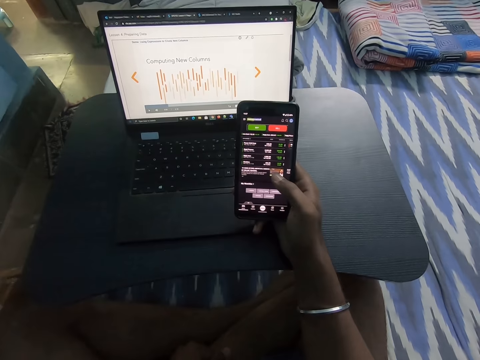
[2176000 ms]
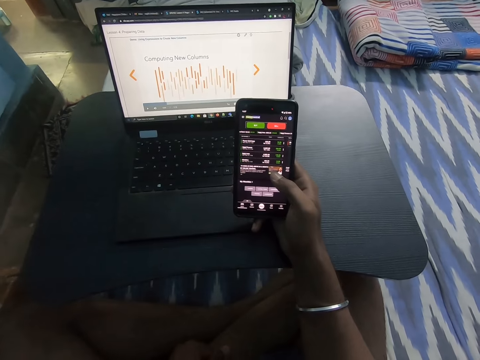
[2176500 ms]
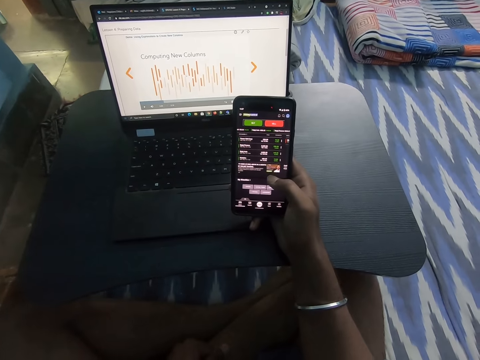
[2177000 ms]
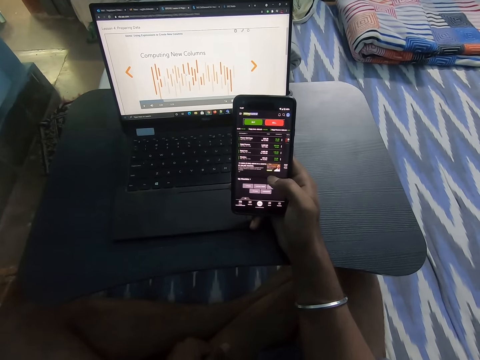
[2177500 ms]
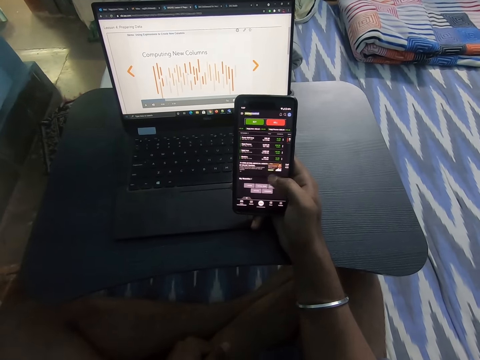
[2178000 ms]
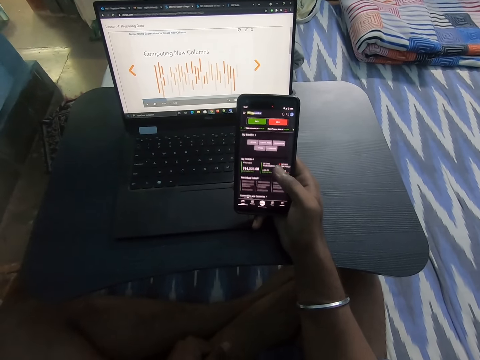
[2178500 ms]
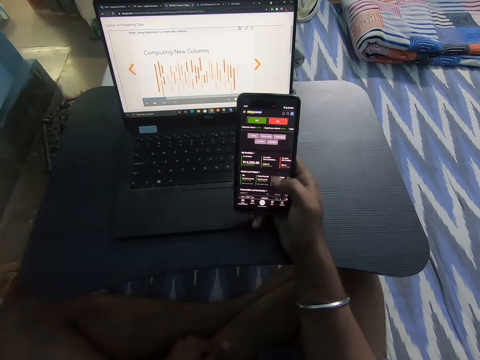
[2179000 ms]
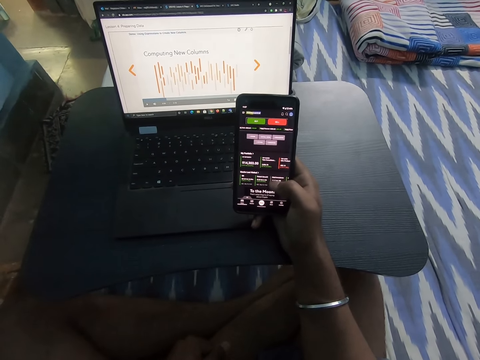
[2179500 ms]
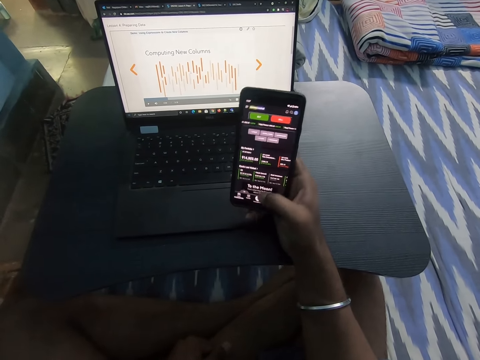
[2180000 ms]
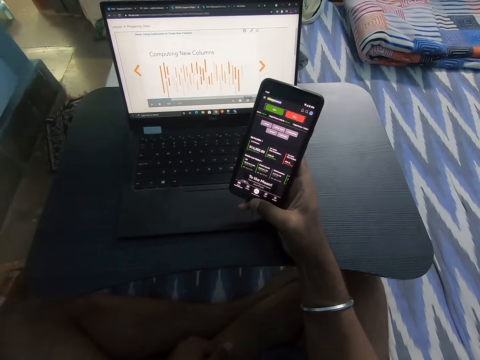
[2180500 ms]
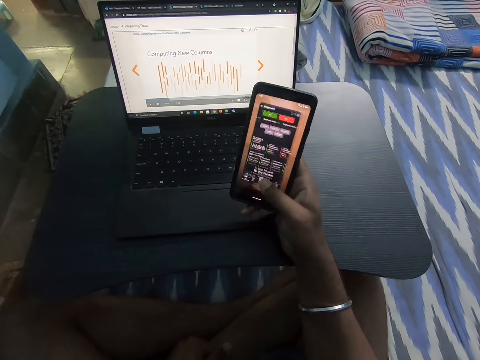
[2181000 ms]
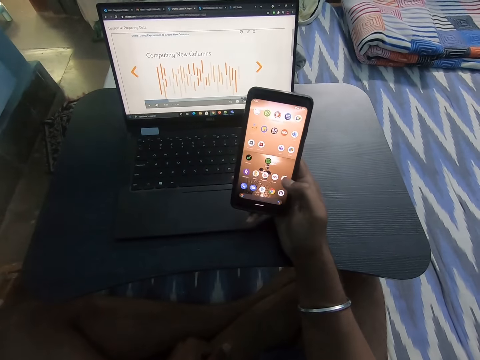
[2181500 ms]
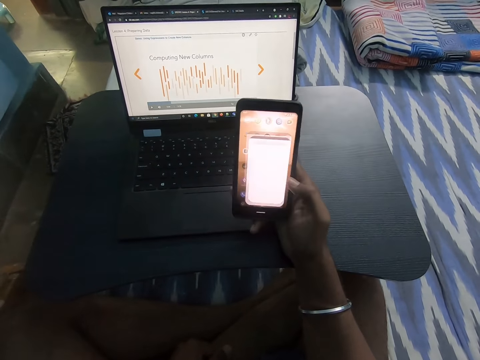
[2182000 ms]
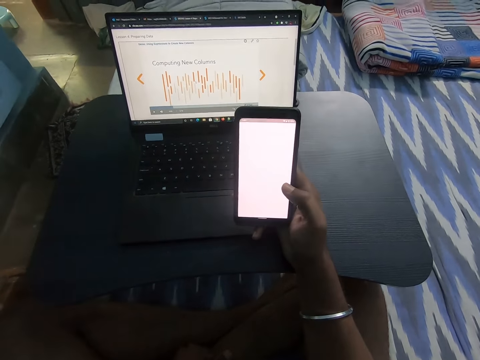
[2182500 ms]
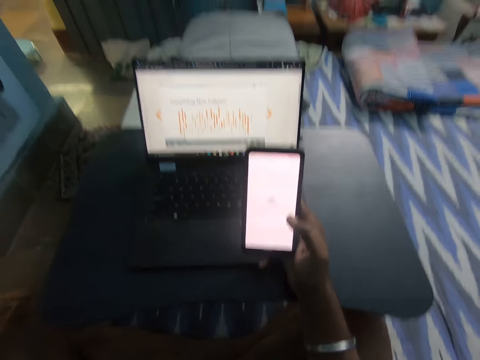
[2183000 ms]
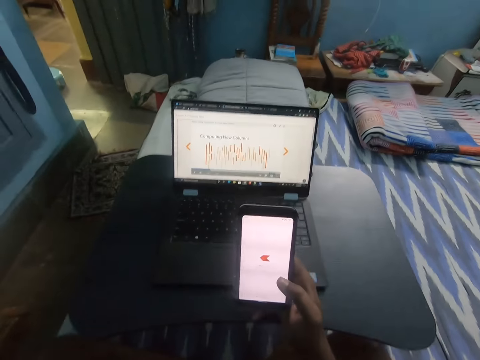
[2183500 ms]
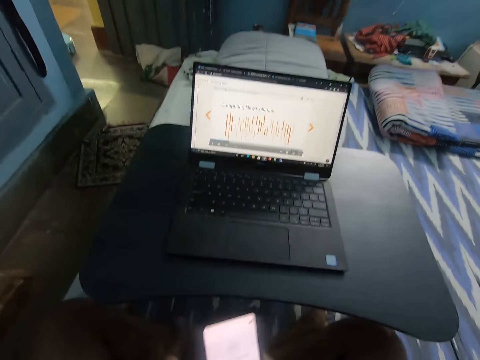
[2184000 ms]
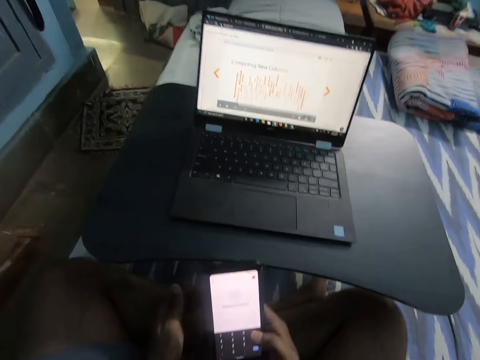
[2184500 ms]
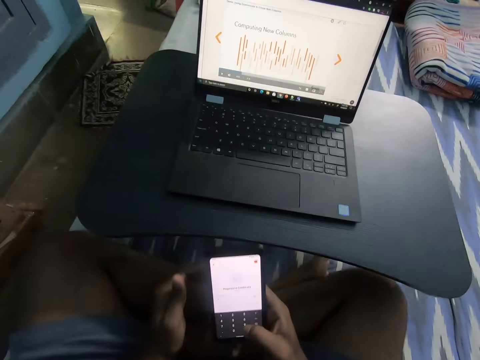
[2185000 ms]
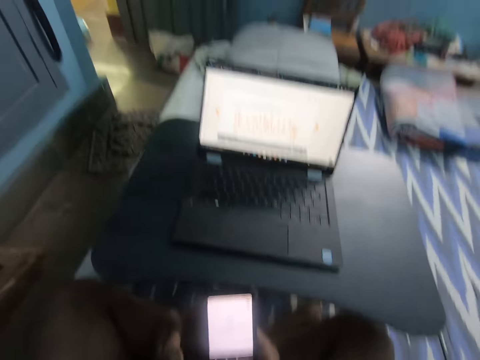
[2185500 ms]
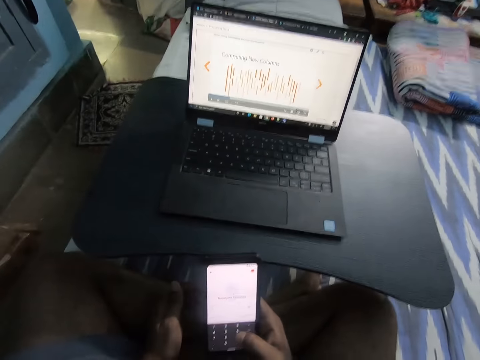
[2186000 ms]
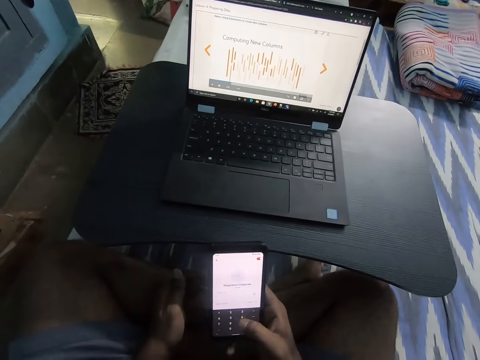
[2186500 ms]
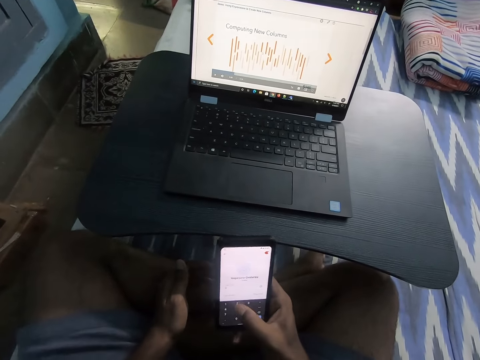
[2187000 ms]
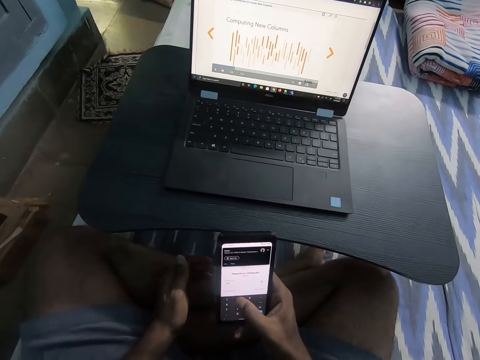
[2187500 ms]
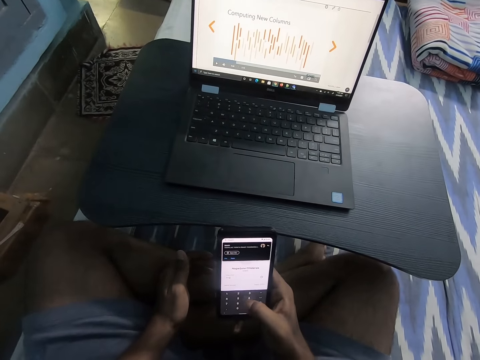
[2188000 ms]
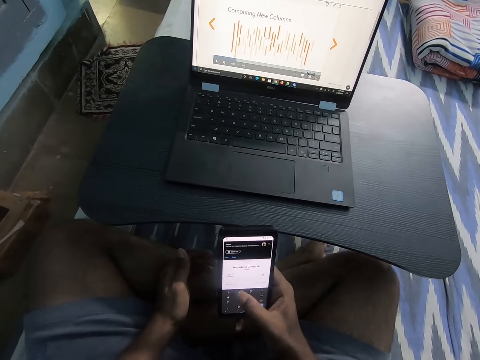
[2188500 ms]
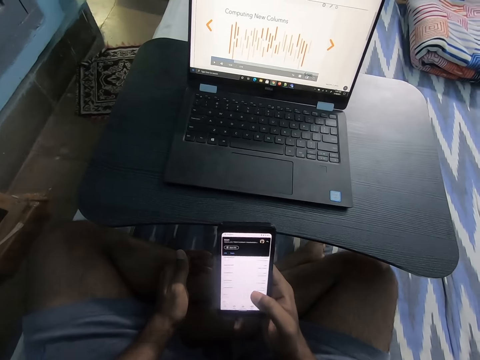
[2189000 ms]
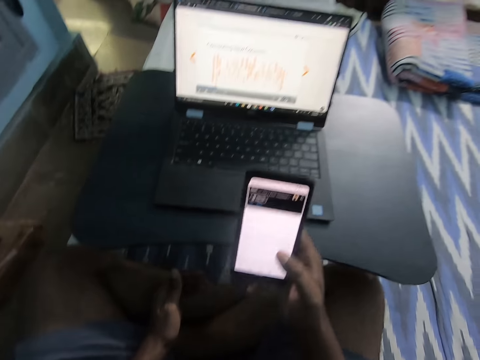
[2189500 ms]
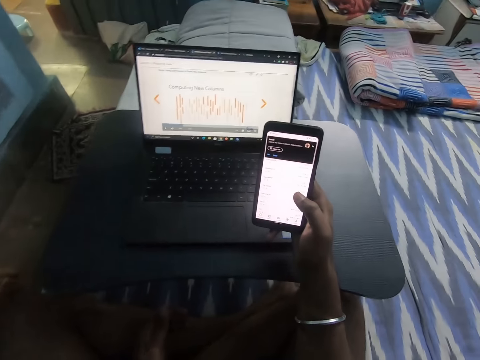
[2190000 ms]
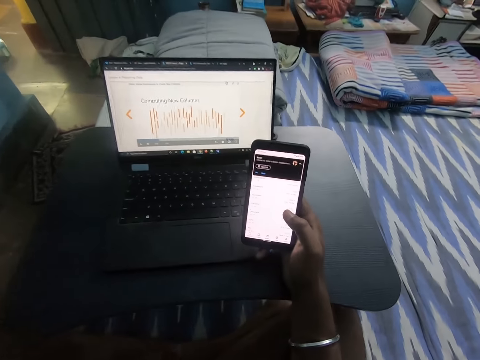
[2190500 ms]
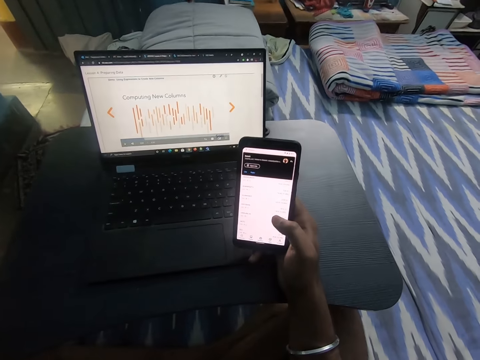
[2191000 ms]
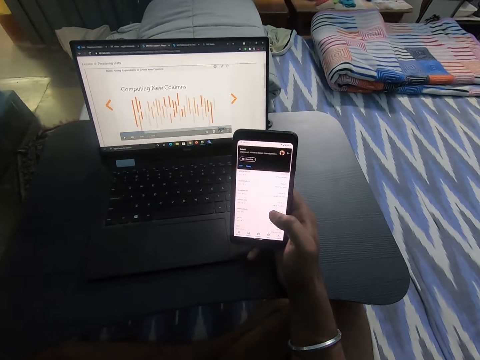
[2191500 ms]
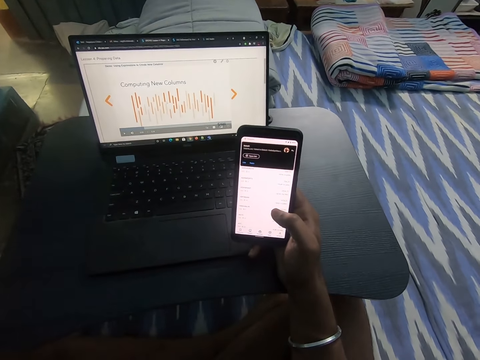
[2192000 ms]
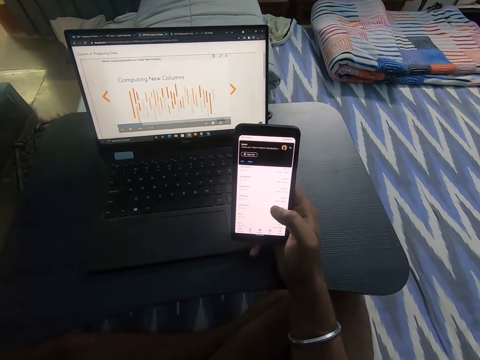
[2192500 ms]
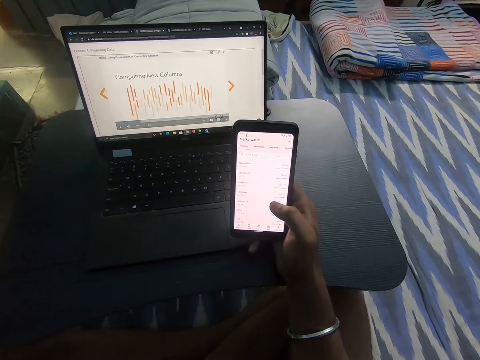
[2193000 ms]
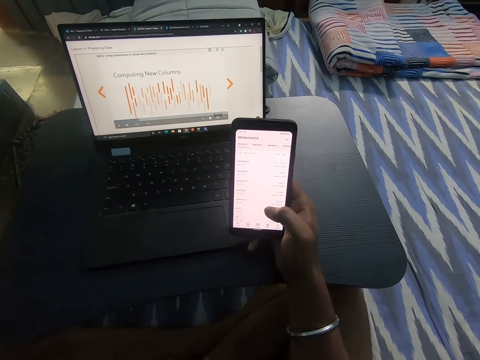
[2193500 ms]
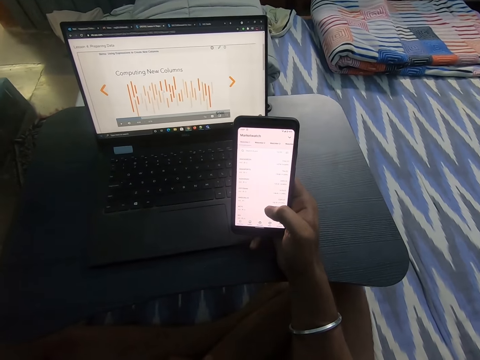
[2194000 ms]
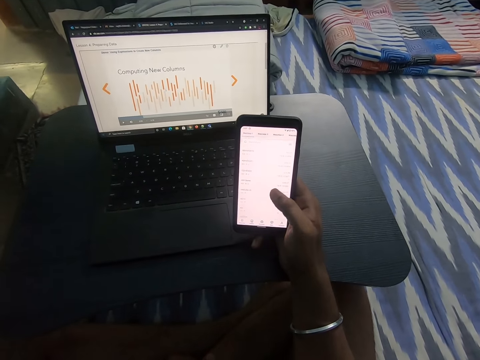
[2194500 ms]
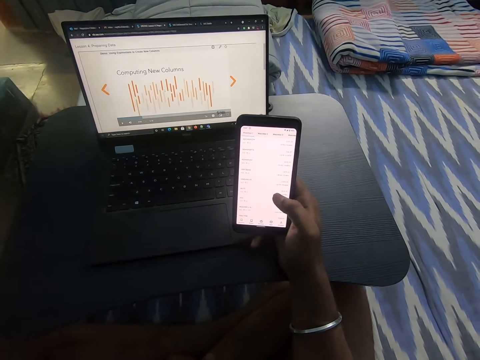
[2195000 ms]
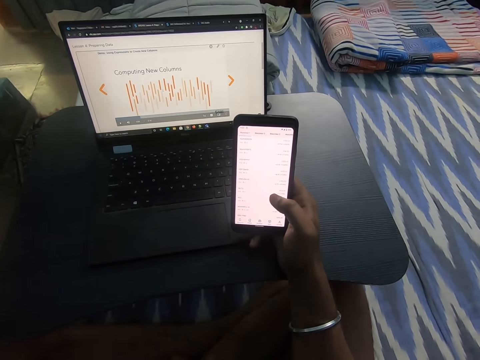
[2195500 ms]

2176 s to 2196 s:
The camera wearer lowers his phone. They raise the phone.

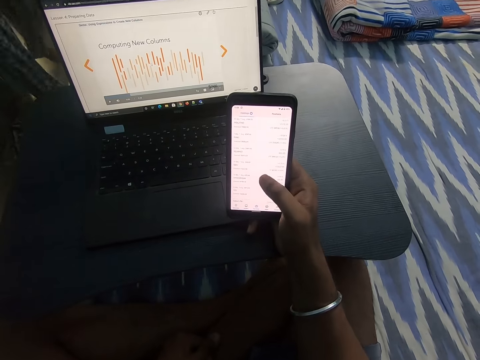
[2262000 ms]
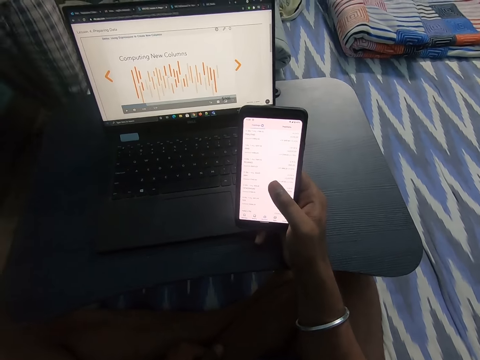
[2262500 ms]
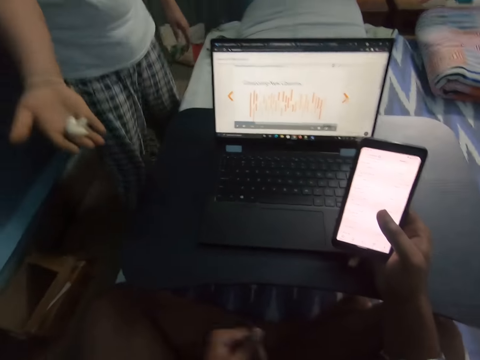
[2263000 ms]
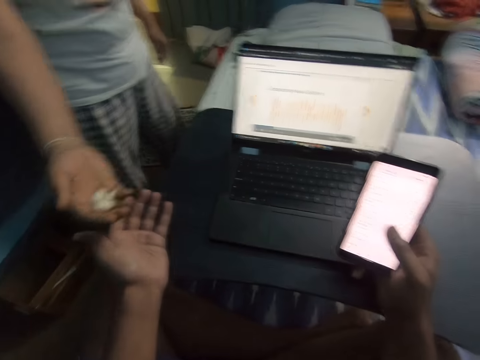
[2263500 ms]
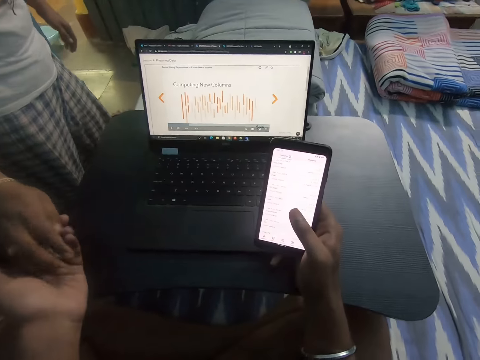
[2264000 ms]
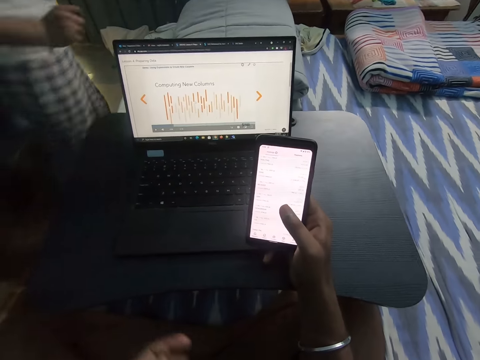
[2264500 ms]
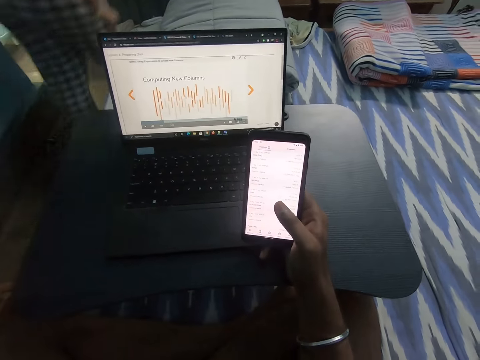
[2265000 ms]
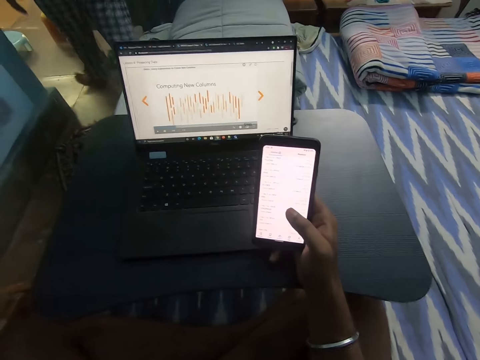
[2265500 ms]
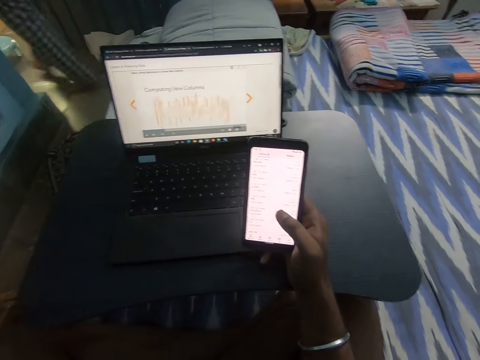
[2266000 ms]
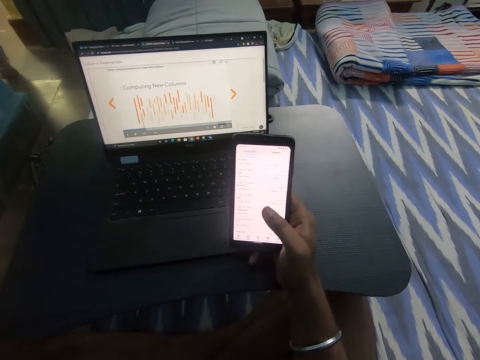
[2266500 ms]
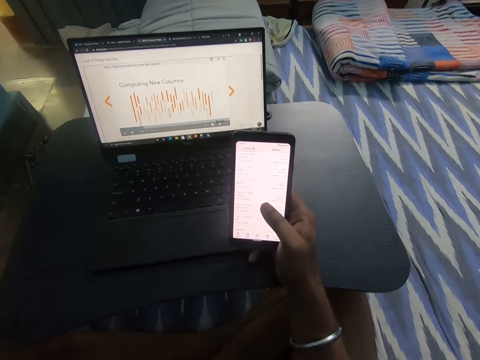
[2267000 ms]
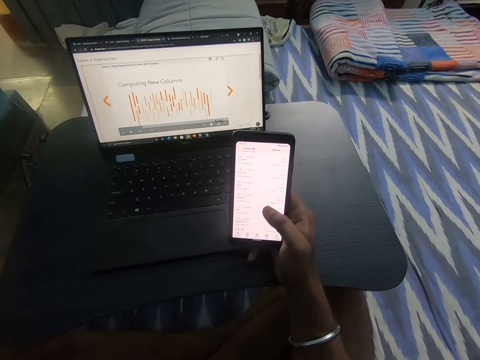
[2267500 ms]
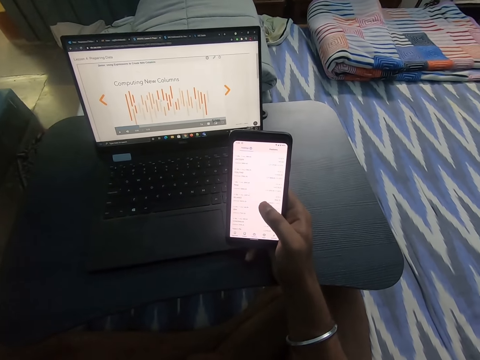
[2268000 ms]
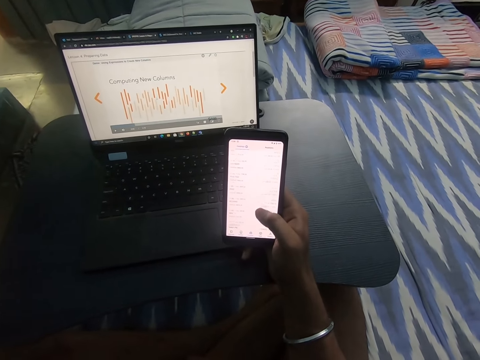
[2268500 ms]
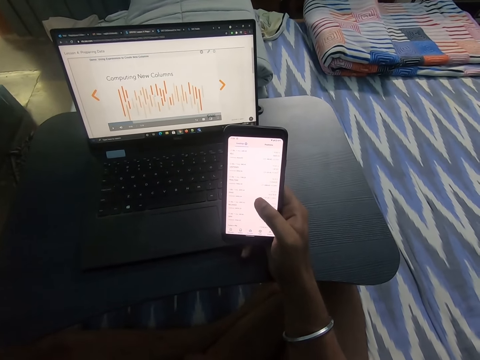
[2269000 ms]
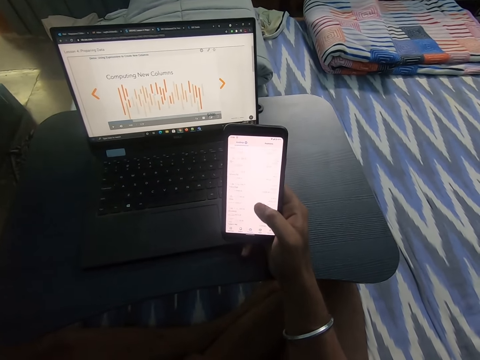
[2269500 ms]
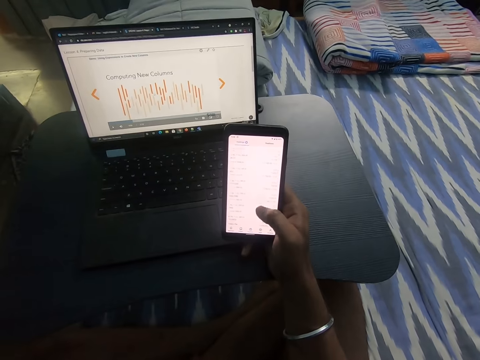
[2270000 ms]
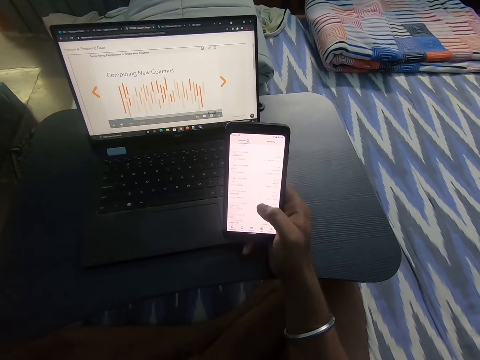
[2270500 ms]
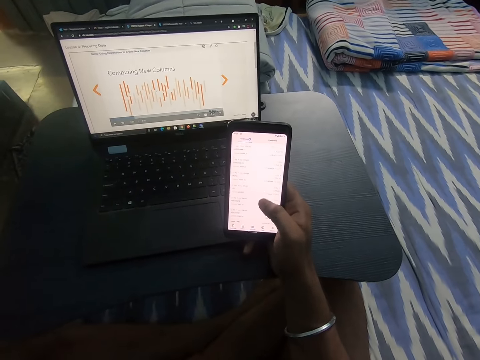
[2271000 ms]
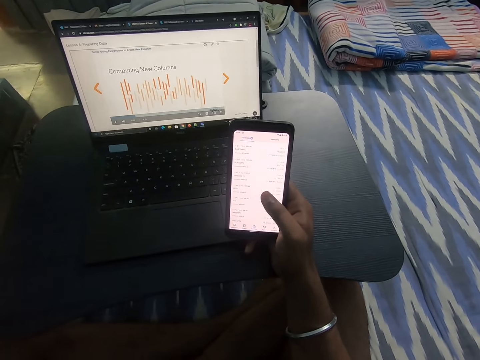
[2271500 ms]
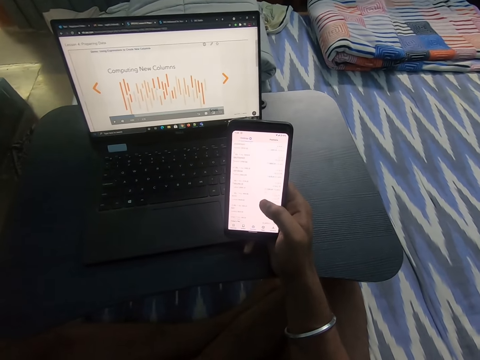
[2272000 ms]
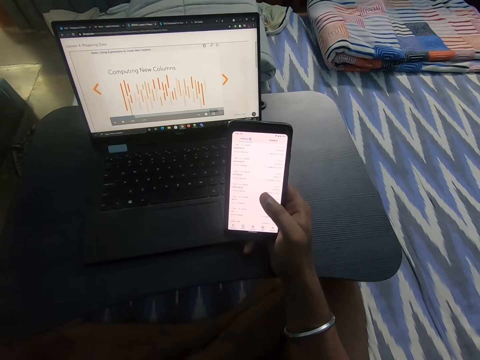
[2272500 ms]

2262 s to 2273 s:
A man passes a snack to the camera wearer. The camera wearer picks up AirPods from the man. They operate his phone.
